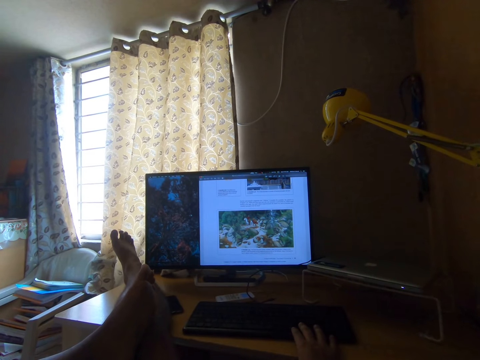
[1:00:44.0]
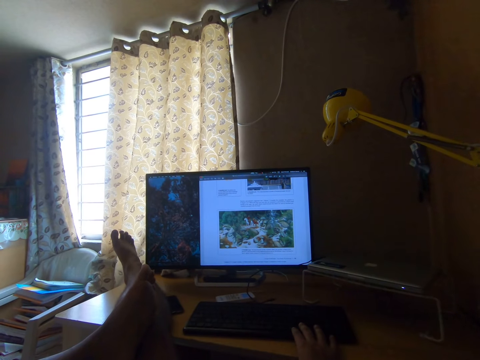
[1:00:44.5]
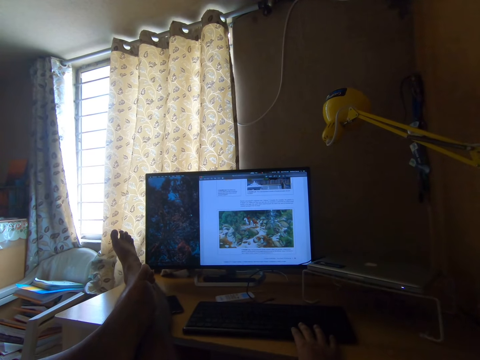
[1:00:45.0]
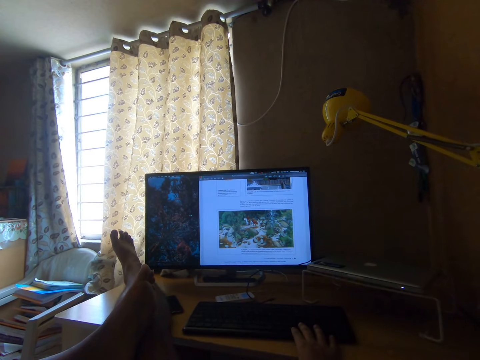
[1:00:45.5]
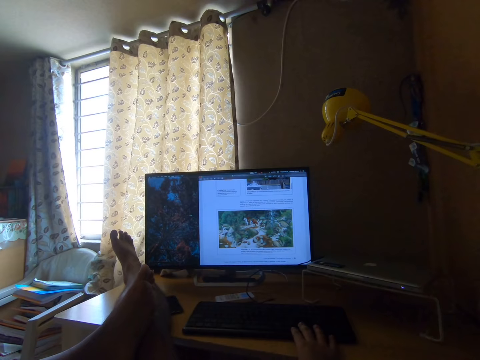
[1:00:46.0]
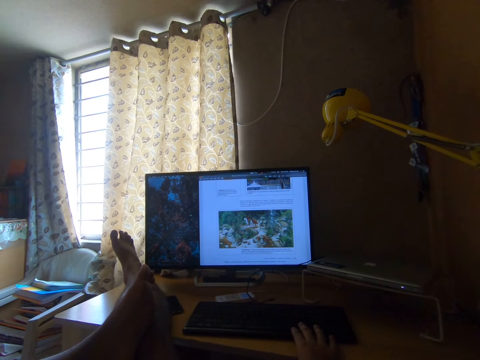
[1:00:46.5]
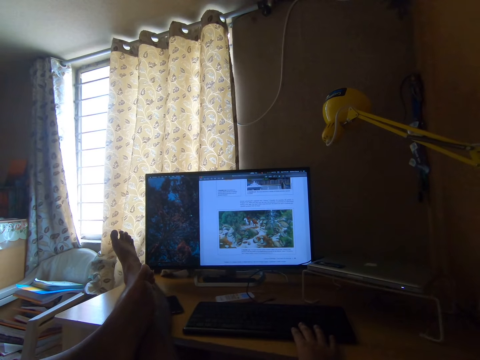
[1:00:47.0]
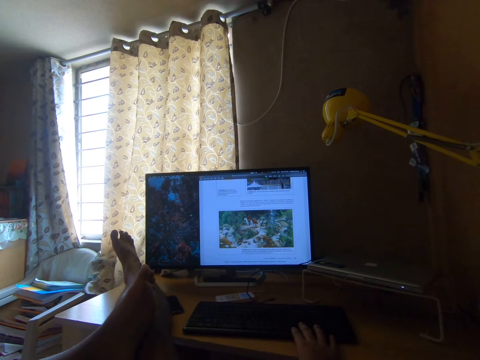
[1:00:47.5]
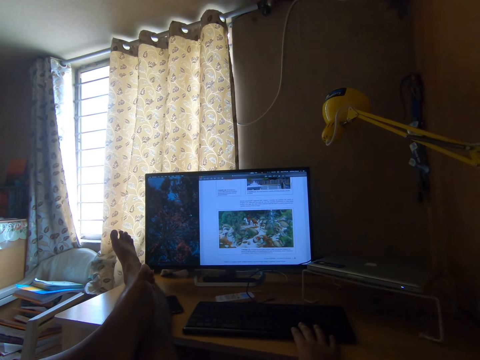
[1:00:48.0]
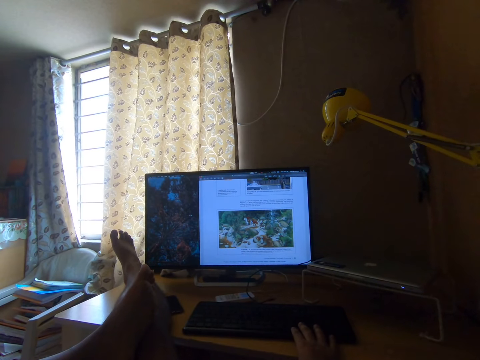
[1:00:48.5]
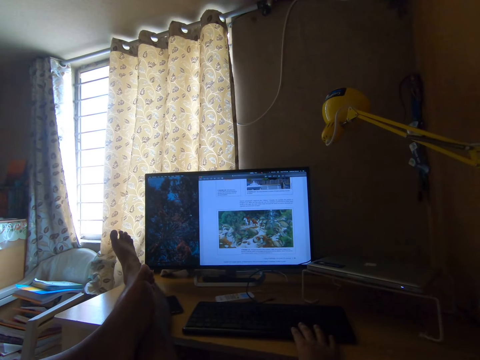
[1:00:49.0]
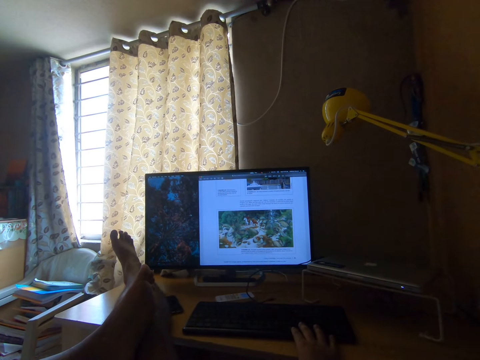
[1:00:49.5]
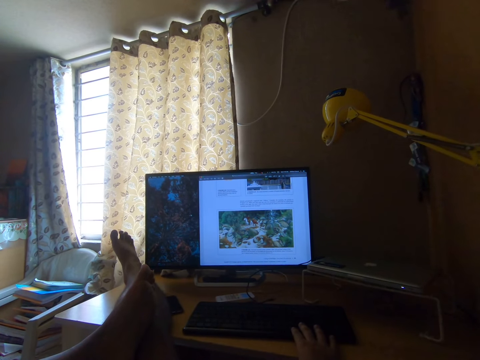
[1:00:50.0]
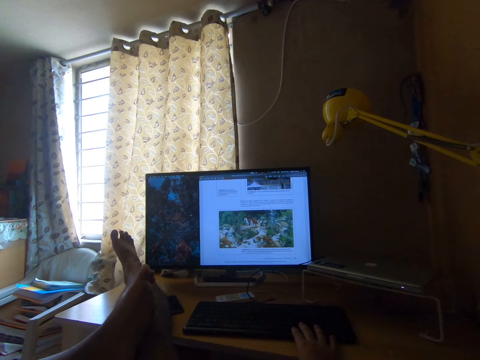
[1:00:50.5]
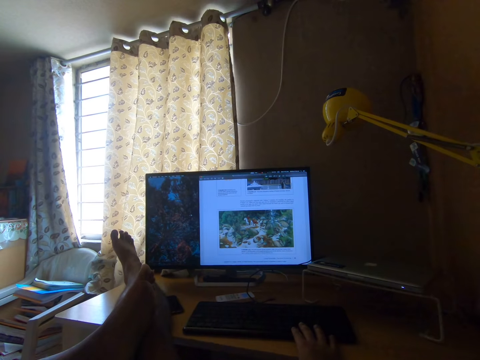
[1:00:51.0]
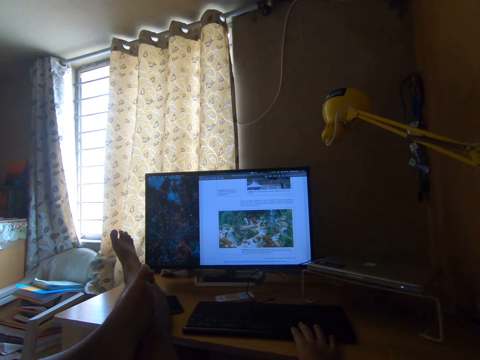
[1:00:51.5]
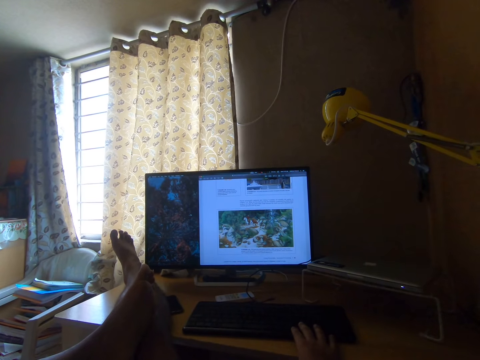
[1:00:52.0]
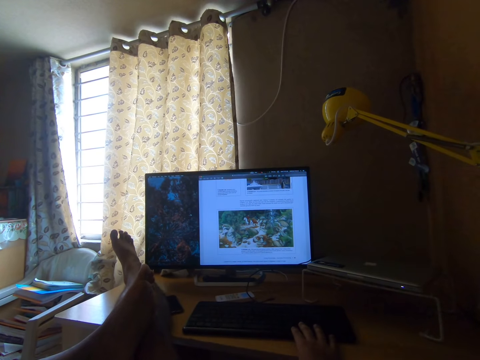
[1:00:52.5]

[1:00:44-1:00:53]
The camera wearer reads out the texts on the computer monitor.

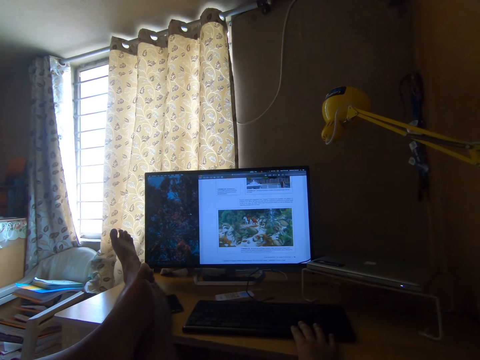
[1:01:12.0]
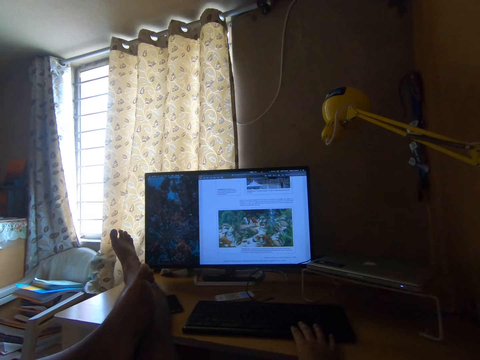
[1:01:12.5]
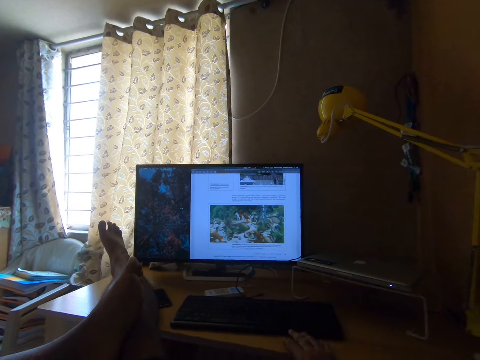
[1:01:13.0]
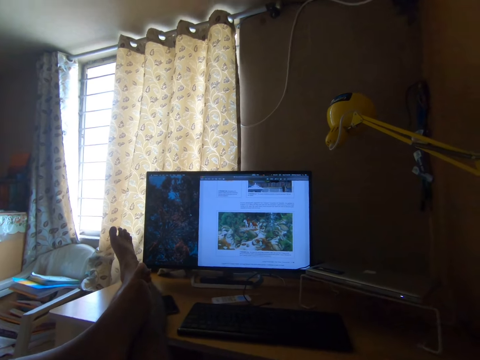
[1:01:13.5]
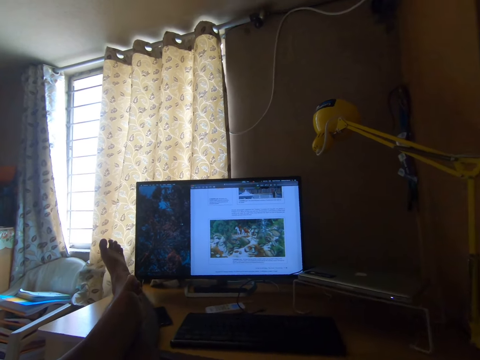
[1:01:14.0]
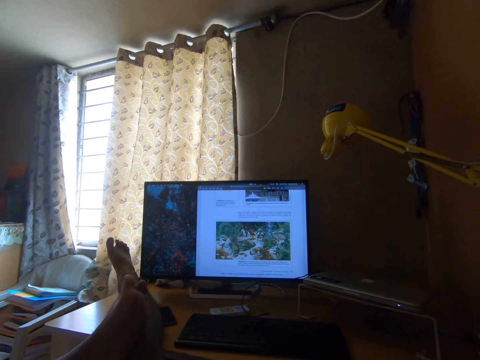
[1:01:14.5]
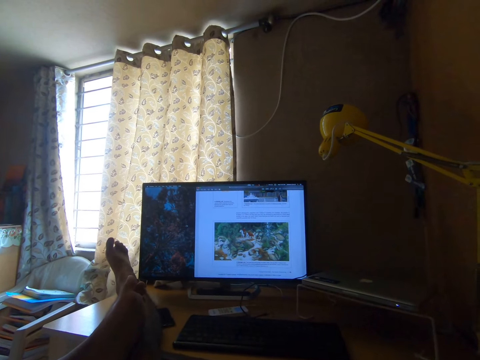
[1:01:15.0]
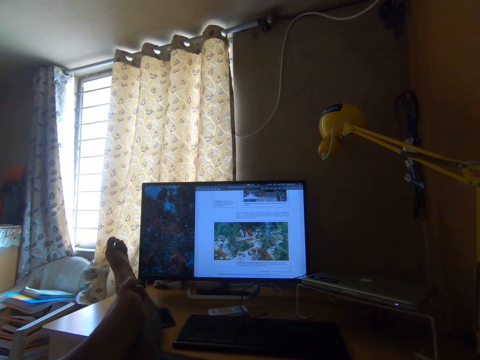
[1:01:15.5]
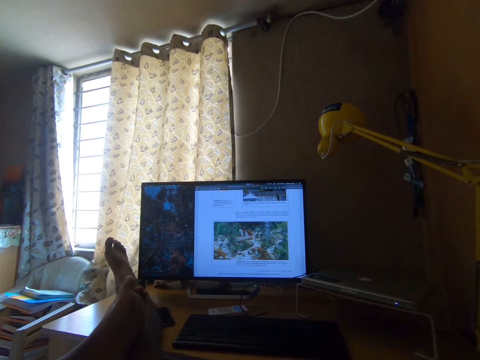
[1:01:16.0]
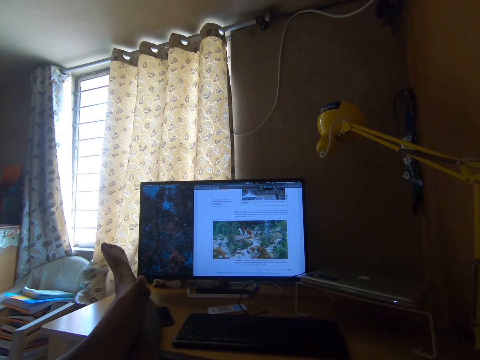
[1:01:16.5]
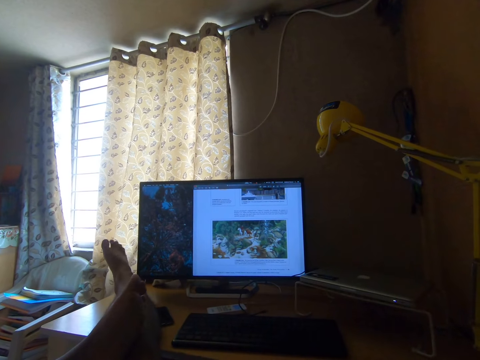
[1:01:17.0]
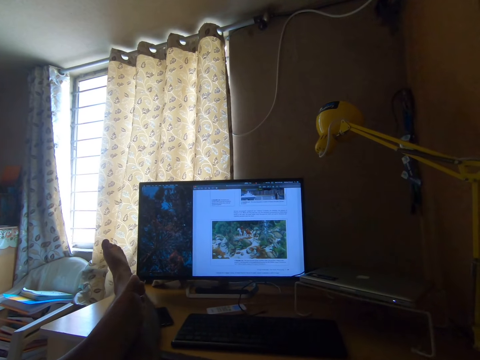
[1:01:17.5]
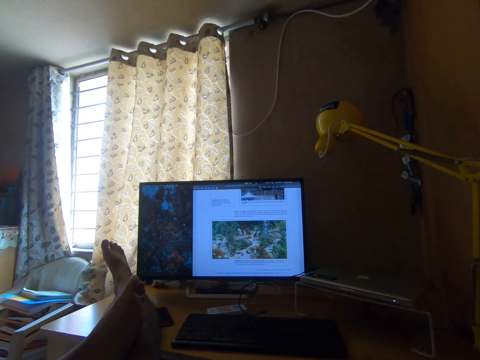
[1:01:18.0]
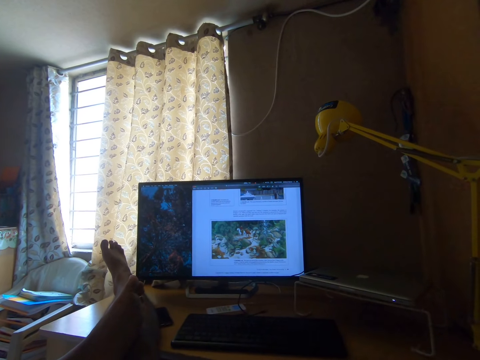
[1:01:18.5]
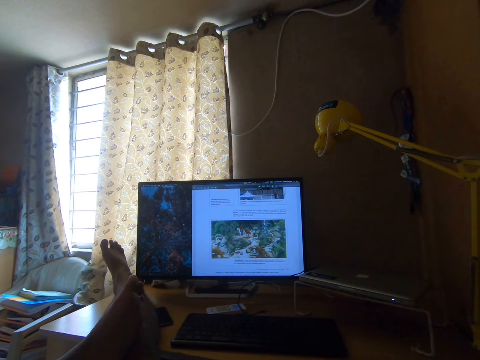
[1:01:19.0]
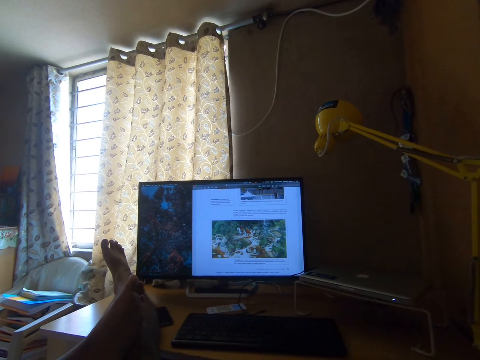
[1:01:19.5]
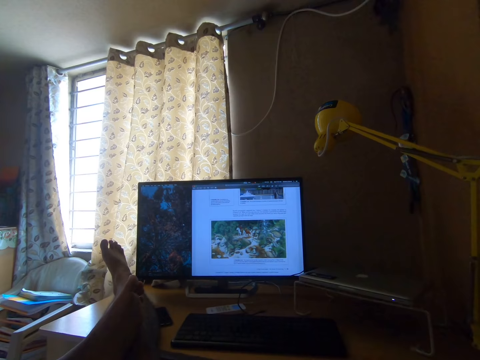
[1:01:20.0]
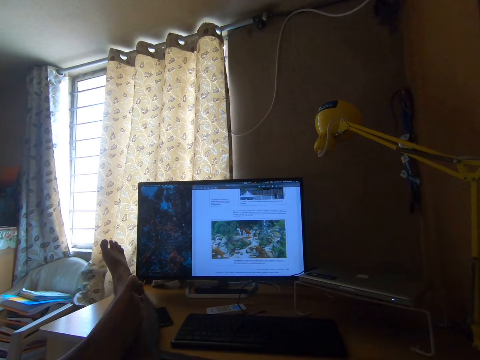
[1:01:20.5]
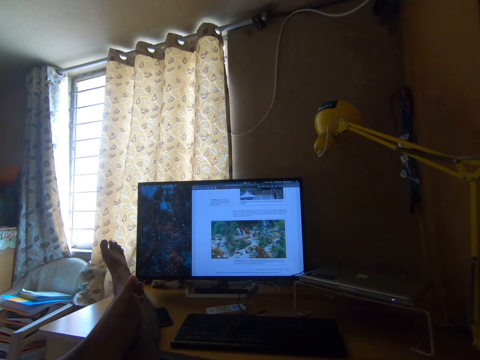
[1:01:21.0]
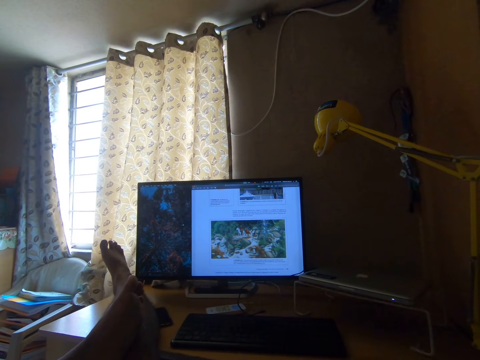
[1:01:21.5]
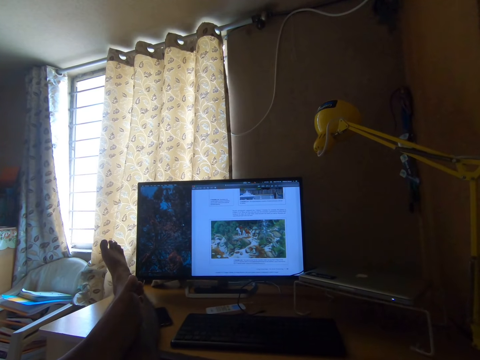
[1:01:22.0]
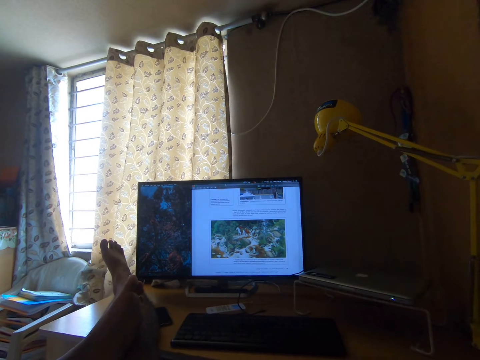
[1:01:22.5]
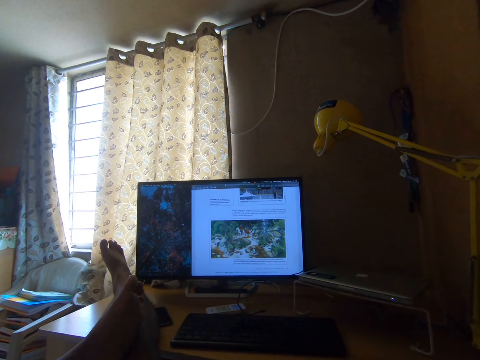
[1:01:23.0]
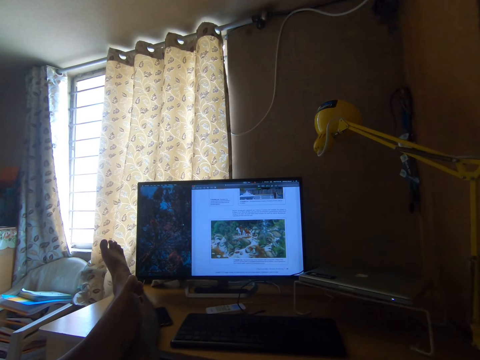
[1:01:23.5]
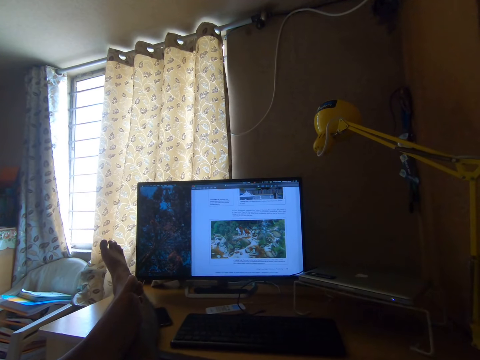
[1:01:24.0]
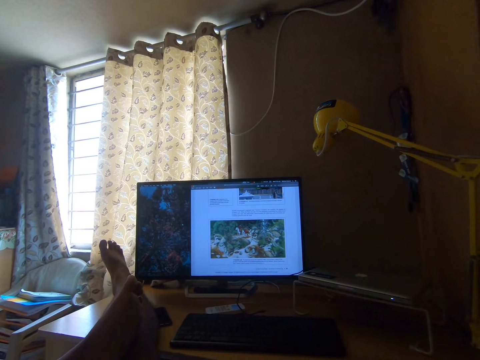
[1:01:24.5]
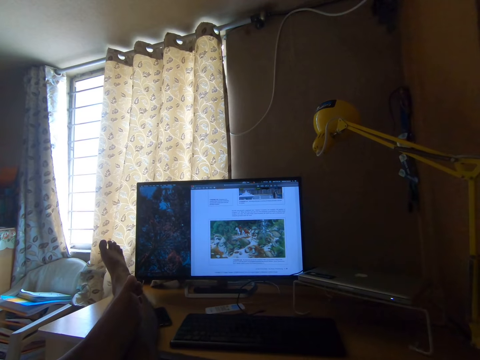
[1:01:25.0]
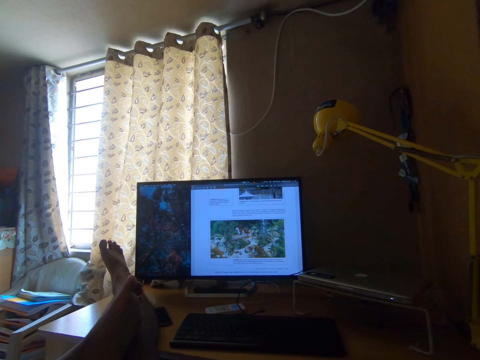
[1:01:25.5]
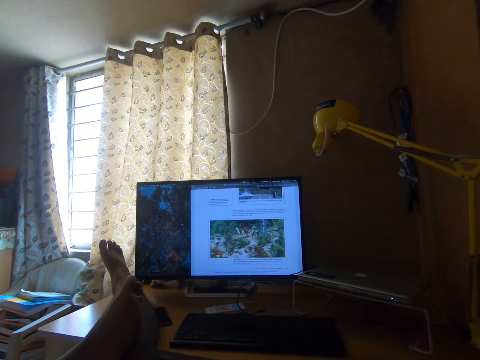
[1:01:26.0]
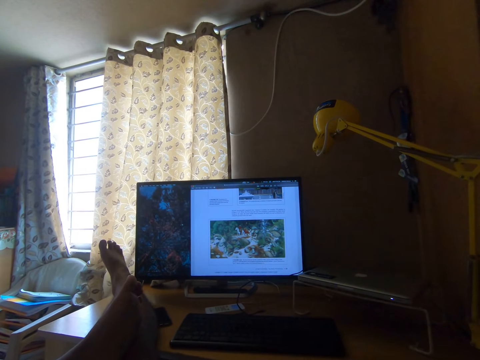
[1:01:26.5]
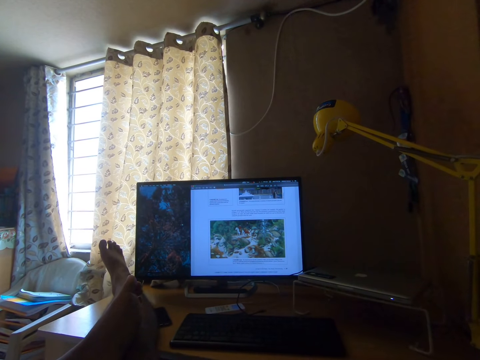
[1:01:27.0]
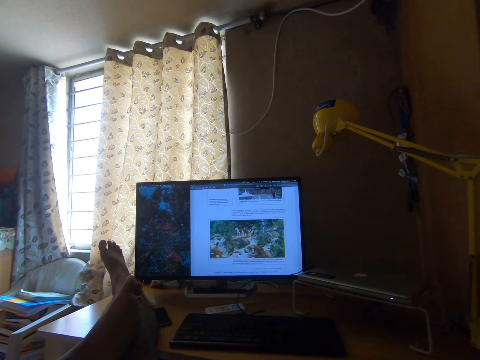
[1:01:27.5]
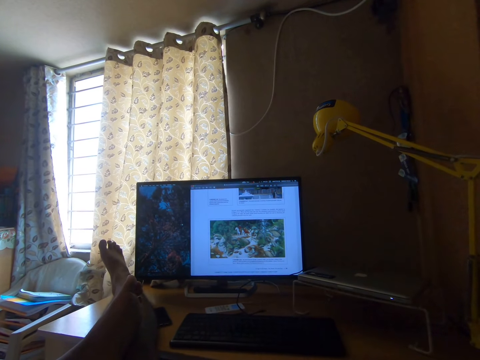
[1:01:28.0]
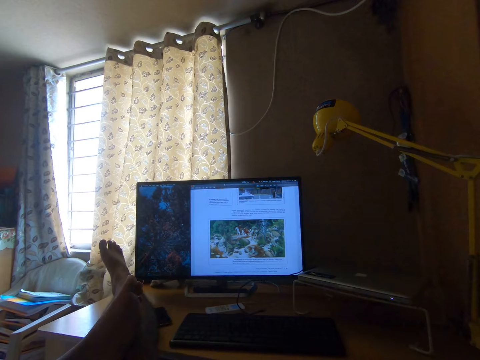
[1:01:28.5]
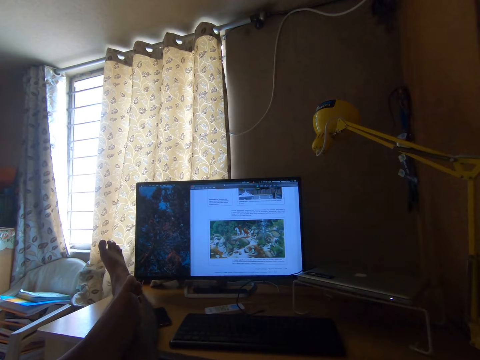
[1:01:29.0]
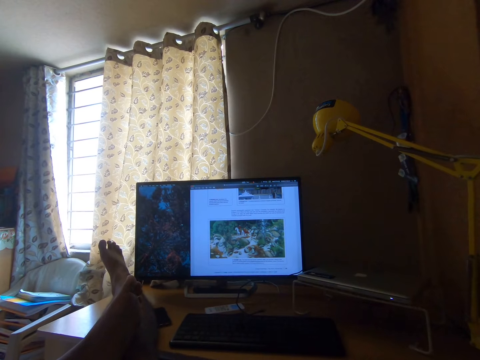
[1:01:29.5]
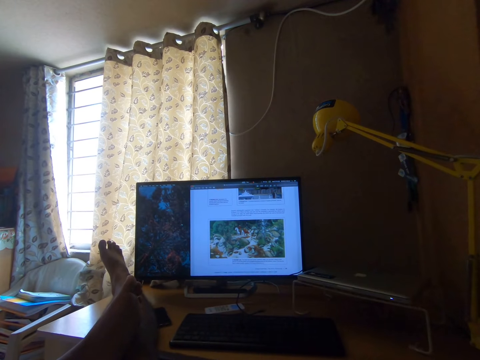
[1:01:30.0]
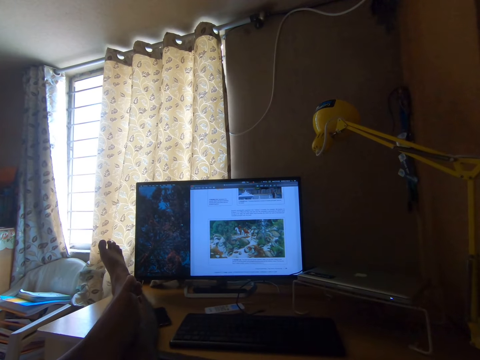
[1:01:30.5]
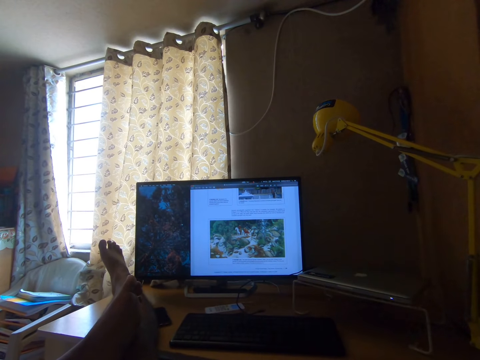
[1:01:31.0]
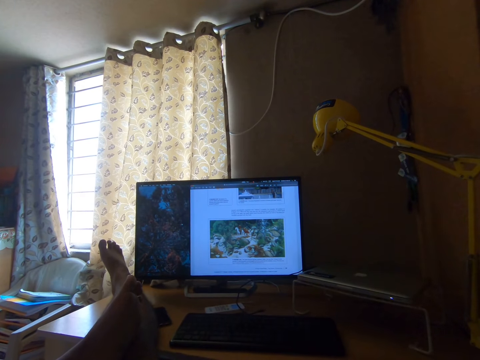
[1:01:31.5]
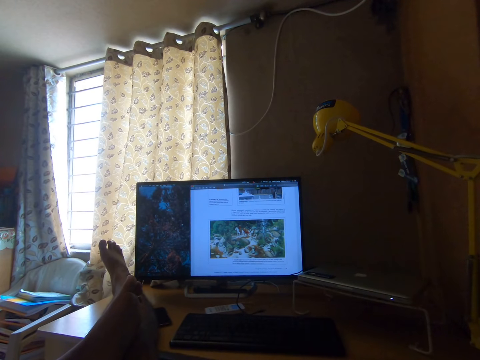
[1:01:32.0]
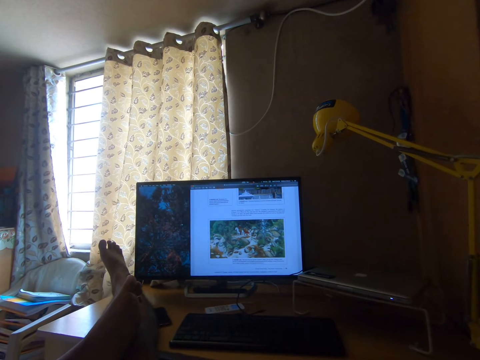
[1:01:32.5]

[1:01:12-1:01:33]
The camera wearer reads out the texts on the computer monitor. She moves her feet on the table. She stops the toe movements.
